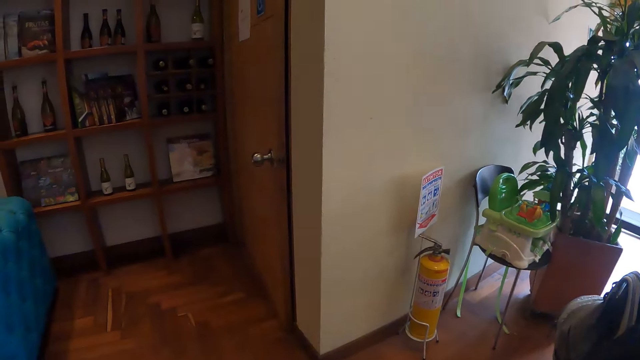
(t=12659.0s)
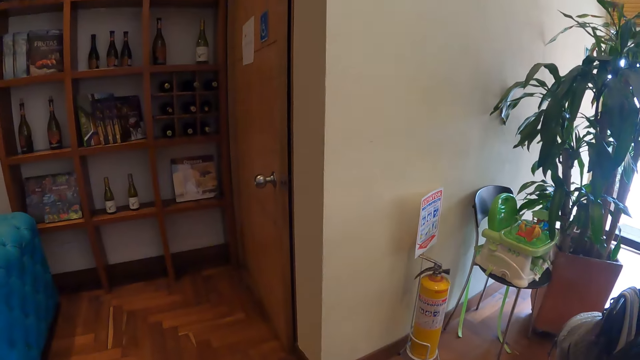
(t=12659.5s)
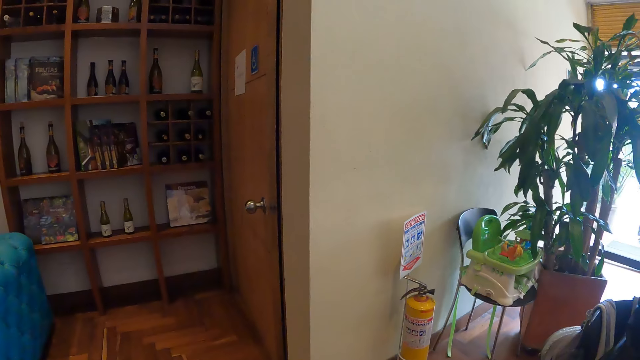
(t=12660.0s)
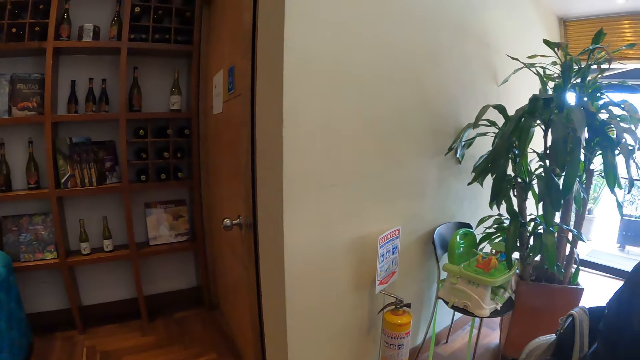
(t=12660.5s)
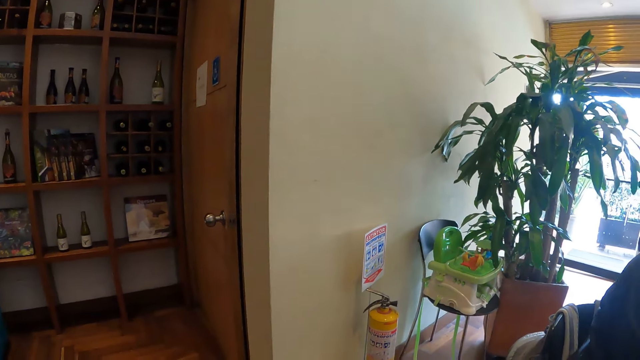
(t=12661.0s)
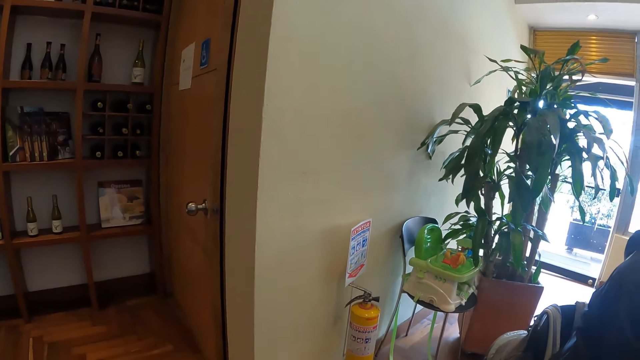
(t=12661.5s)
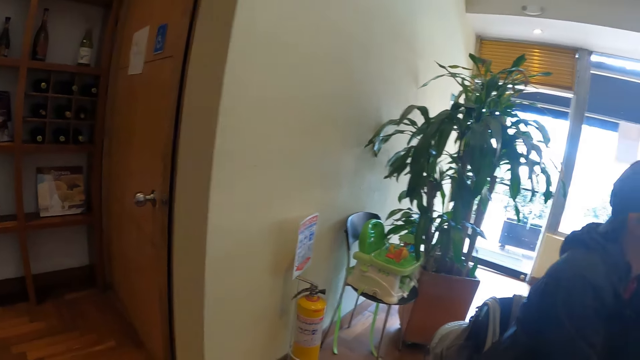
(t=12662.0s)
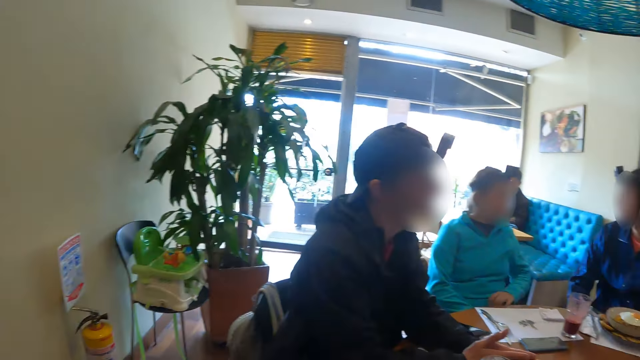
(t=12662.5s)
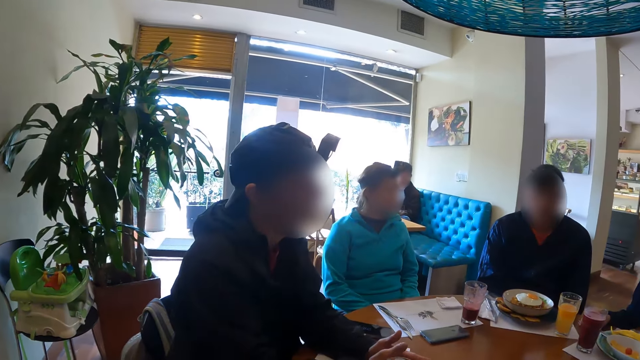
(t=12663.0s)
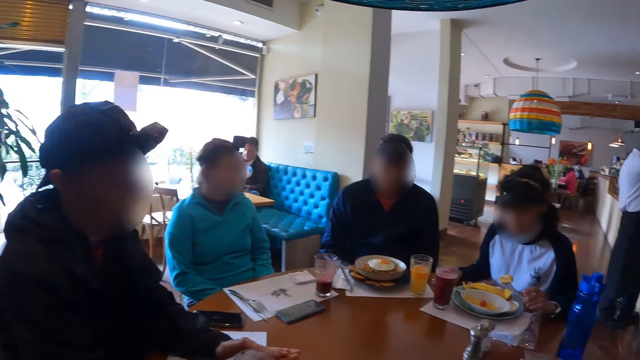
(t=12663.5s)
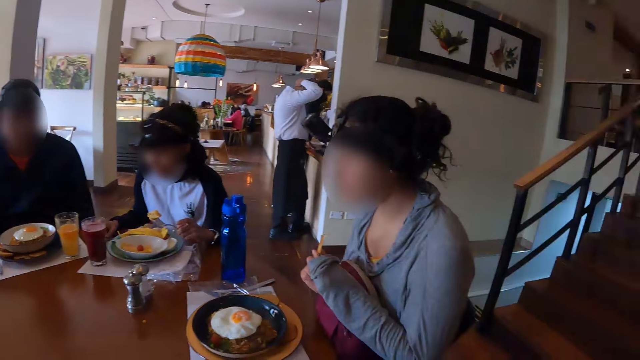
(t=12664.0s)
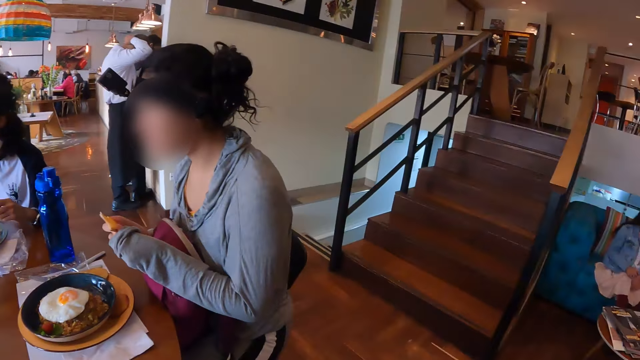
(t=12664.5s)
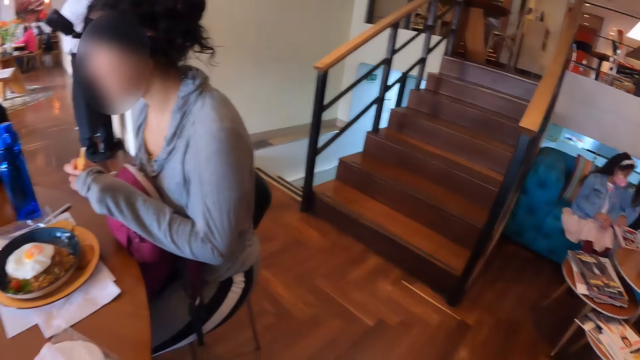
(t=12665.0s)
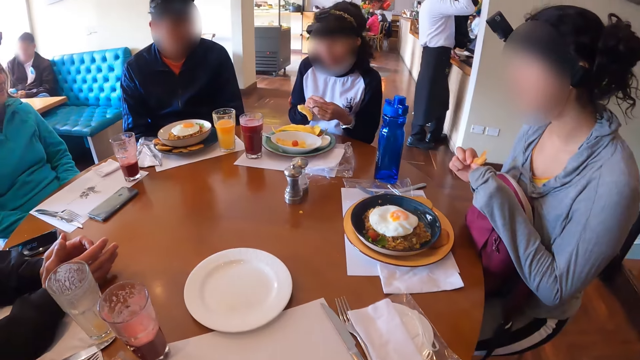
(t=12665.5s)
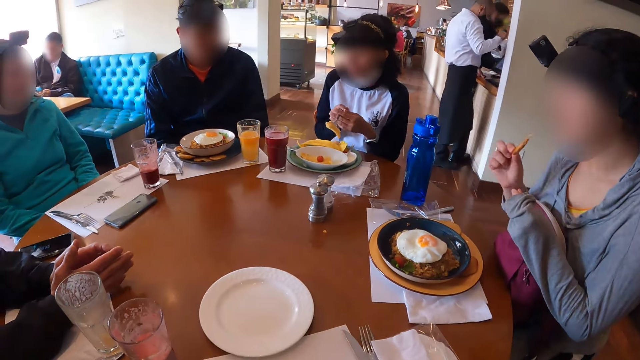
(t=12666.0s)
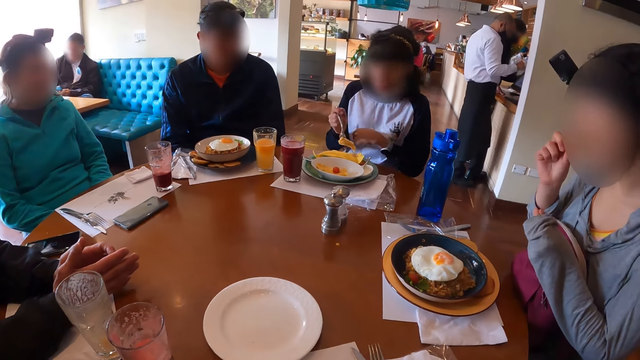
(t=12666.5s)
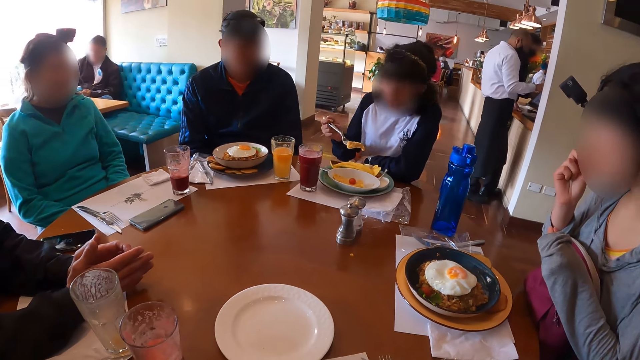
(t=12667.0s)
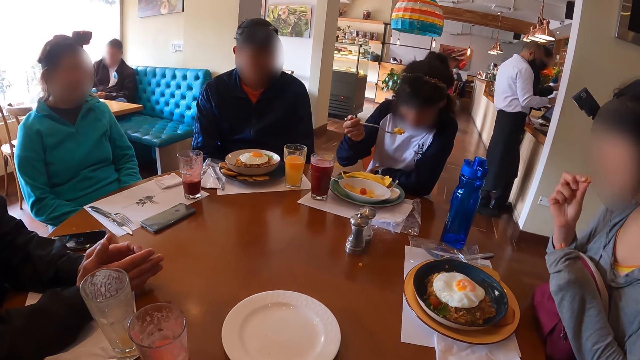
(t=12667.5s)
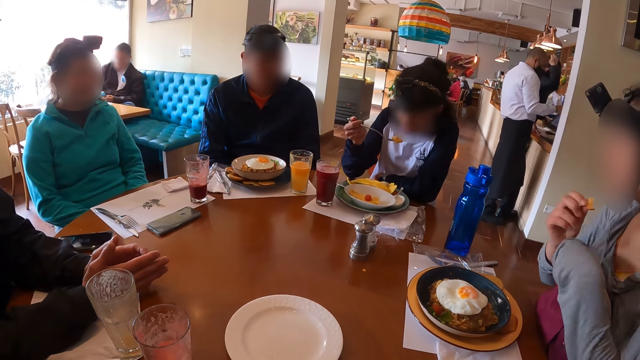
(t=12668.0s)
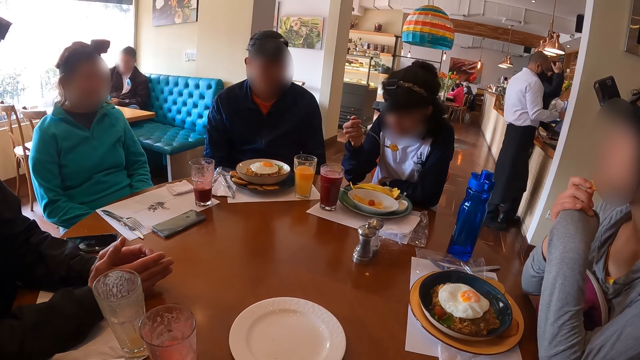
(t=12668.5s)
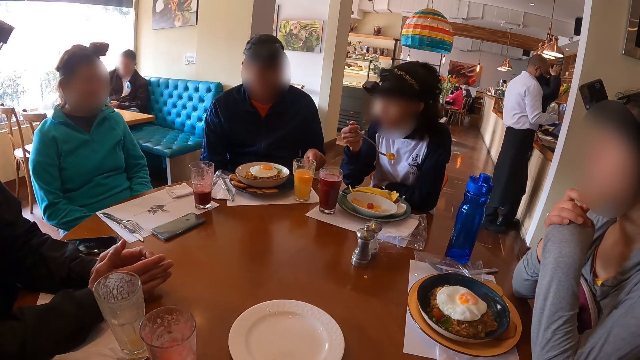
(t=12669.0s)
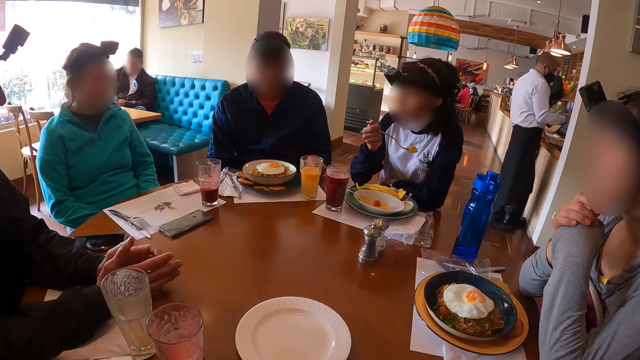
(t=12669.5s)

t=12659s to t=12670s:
The second woman holds the fork with omelet with both hands. The second and third women eat.

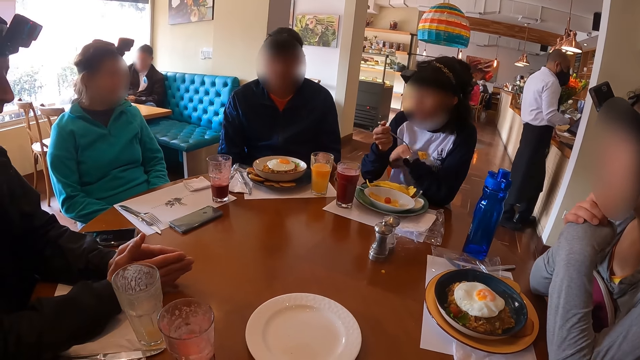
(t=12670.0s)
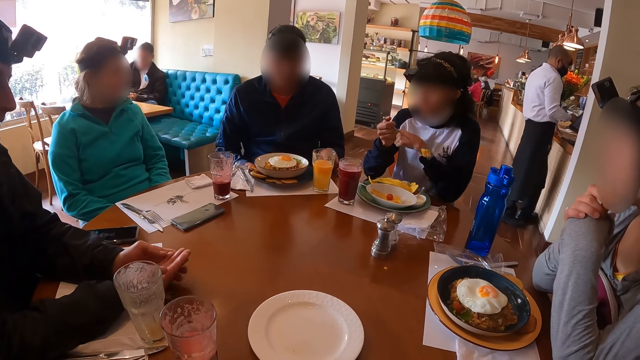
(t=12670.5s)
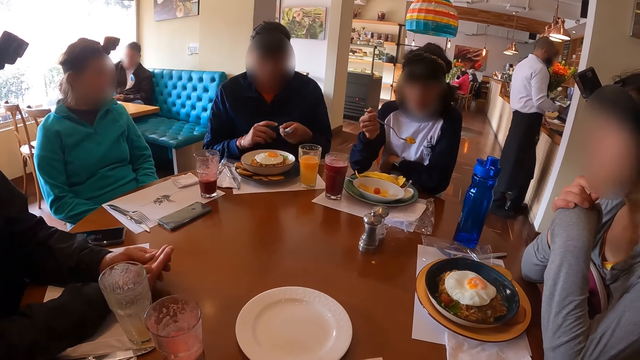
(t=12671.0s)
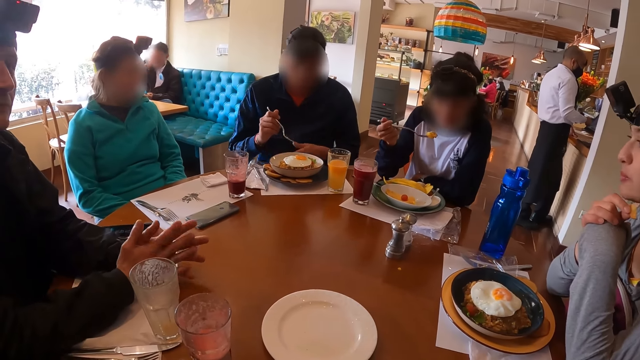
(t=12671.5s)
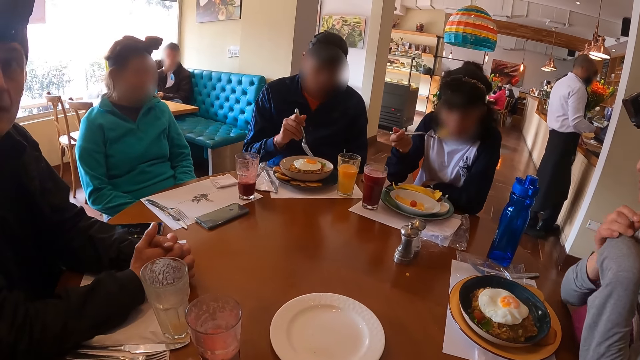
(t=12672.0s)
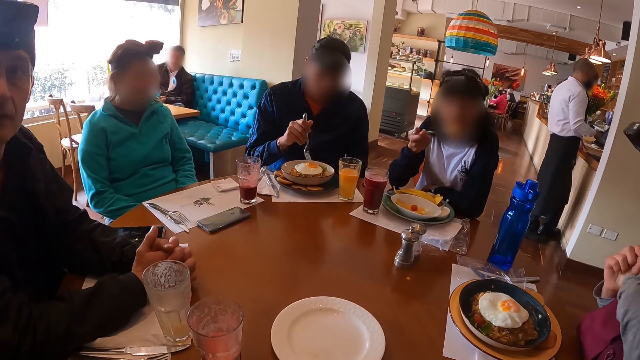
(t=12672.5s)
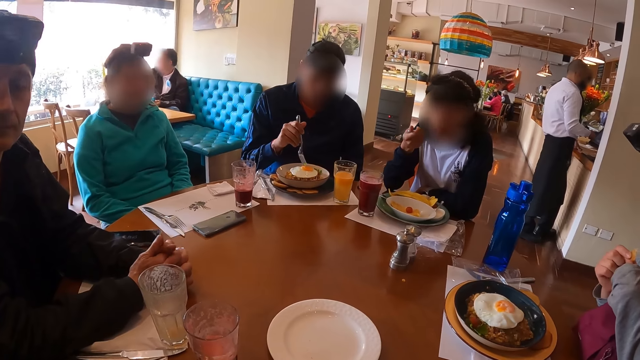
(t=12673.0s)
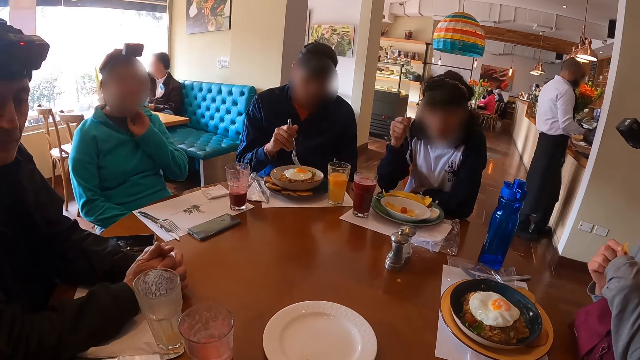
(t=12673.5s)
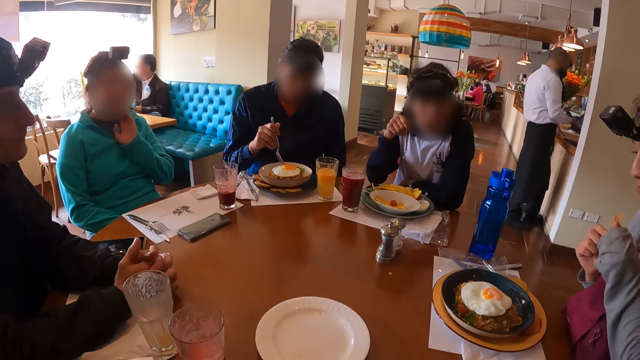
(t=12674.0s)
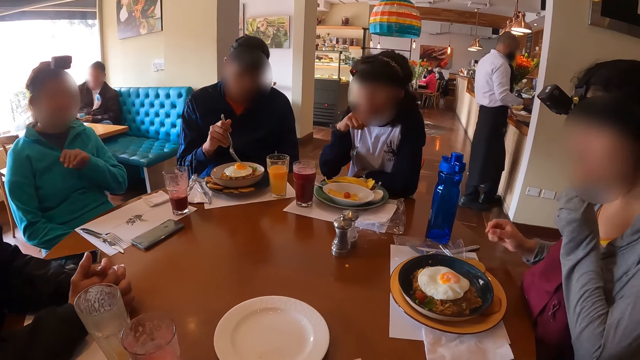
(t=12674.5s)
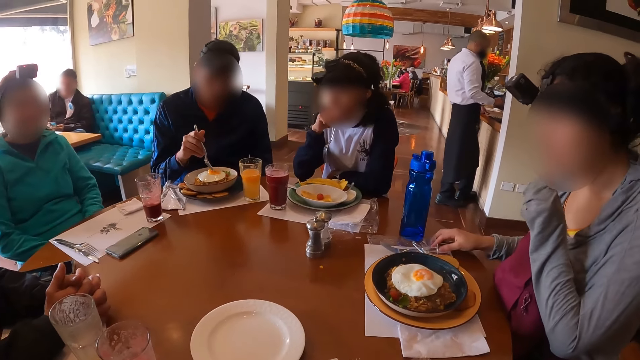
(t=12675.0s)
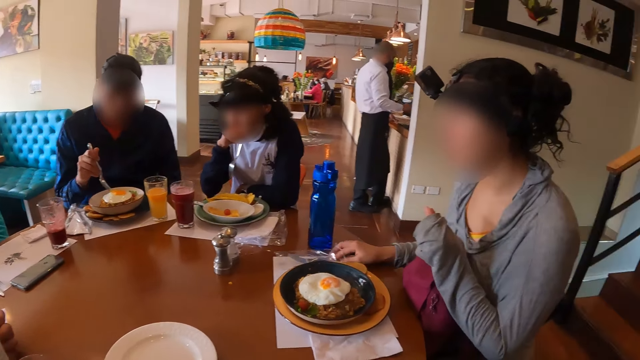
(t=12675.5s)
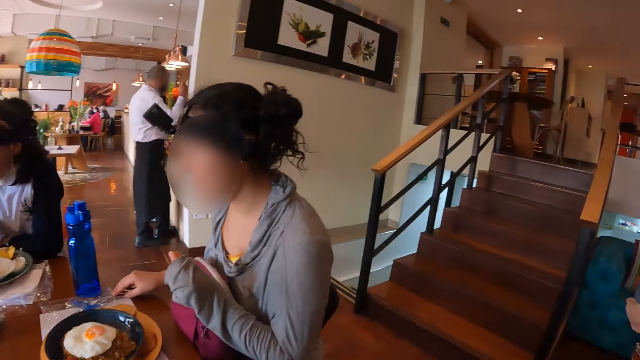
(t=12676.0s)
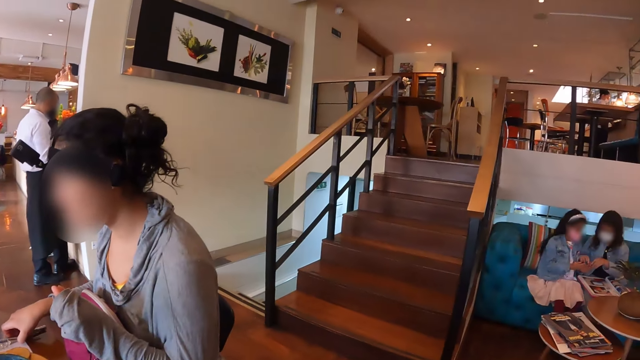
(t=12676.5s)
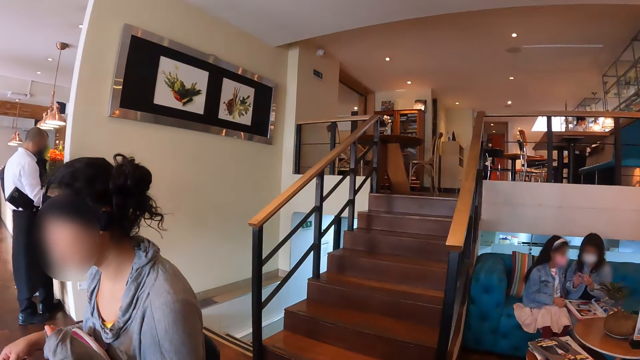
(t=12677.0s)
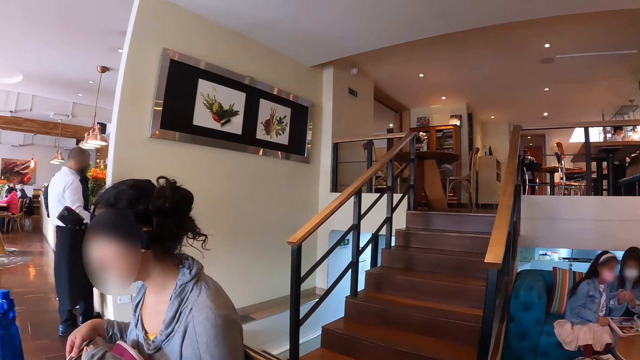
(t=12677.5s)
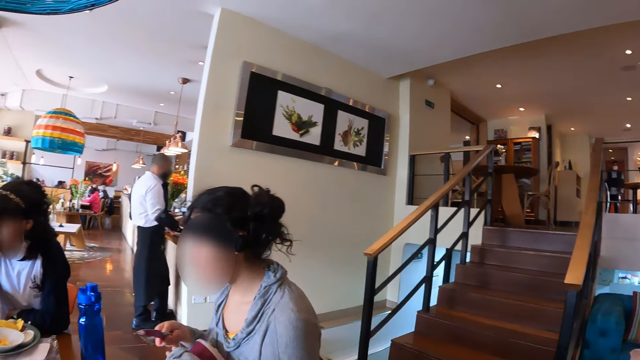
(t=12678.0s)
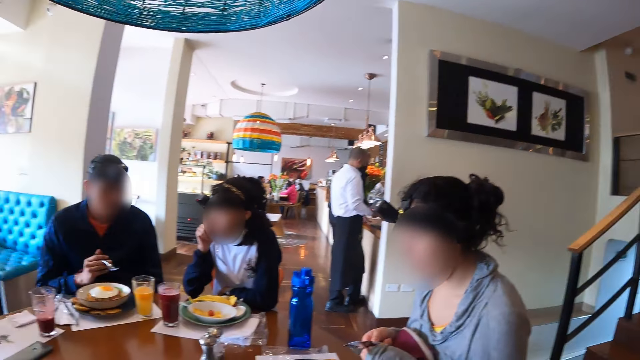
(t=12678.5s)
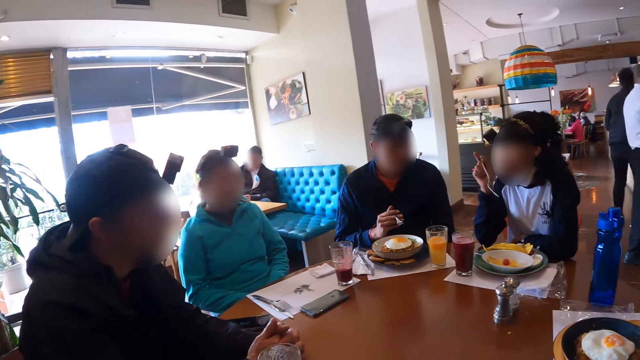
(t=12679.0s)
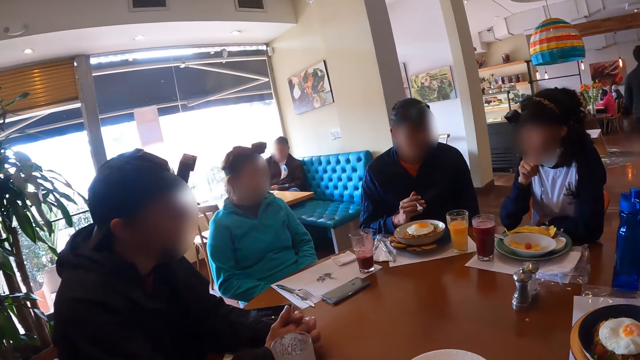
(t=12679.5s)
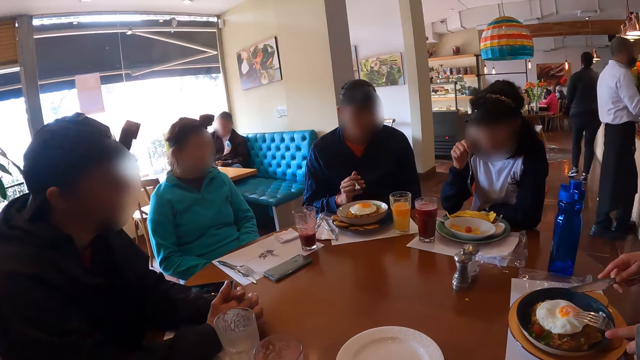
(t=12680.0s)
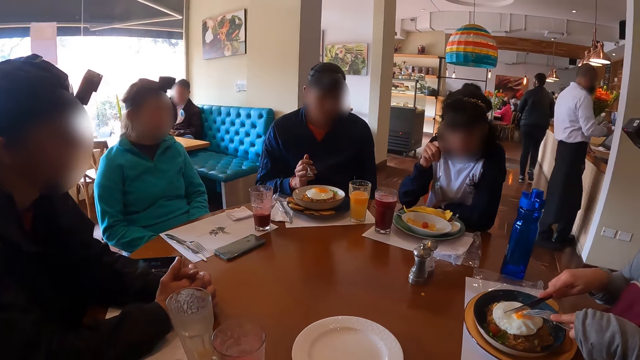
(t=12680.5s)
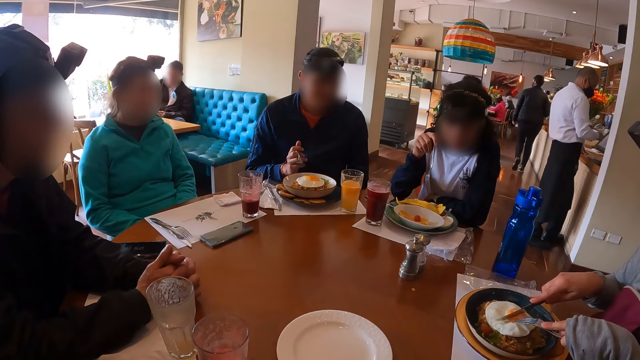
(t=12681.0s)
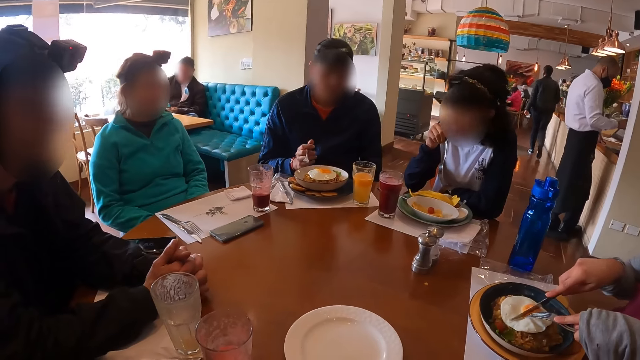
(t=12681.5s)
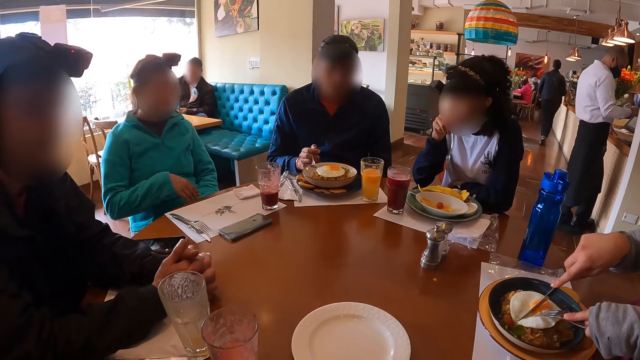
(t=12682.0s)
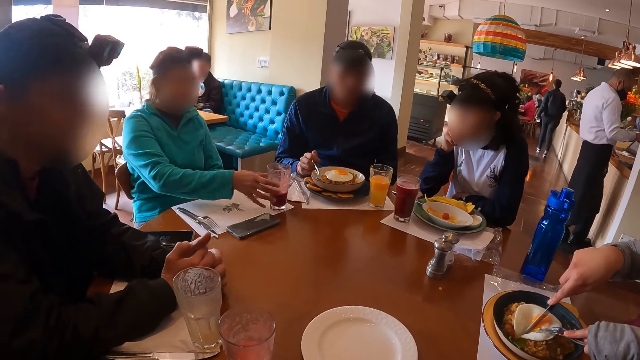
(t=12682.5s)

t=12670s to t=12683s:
The man picks a fork from the table with his left hand and passes the fork from his left hand to his right hand. The second woman eats the omelet with the fork in her left hand. The man mixes the omelet on the table with the fork in his right hand. The first woman scratches her jaw with her left hand. The third woman eats a chip with her right hand. The camera wearer looks around. The third woman pulls a knife and fork from a tissue paper on the table with her right hand. The third woman cuts the omelet on the table with the fork and knife in both hands.
